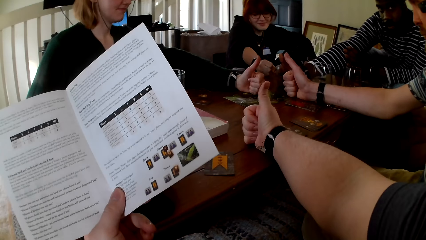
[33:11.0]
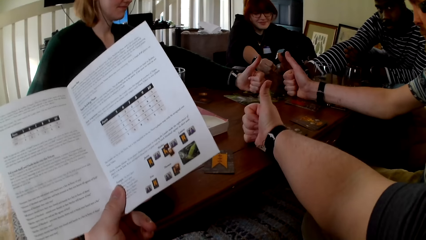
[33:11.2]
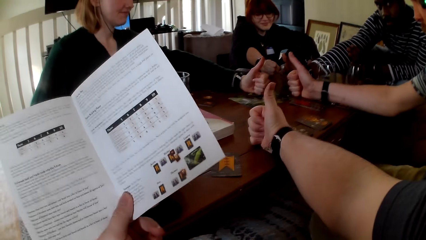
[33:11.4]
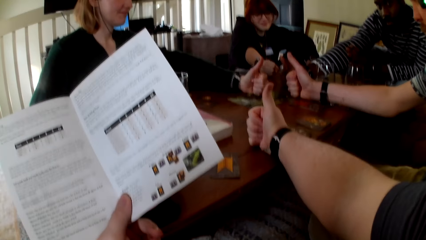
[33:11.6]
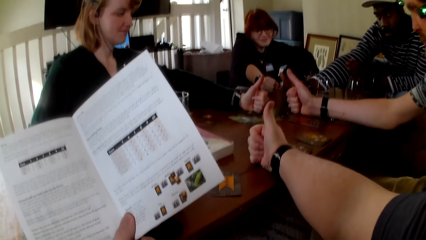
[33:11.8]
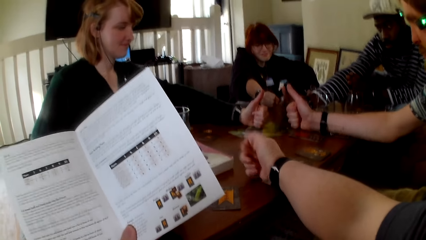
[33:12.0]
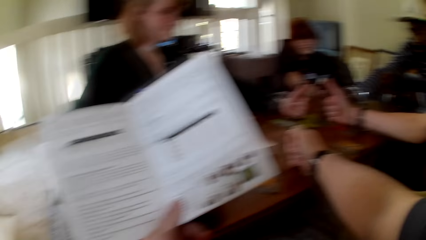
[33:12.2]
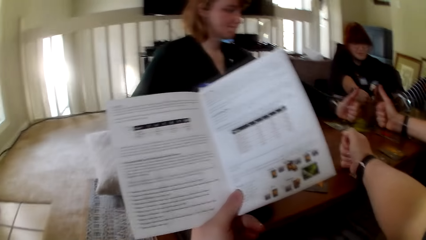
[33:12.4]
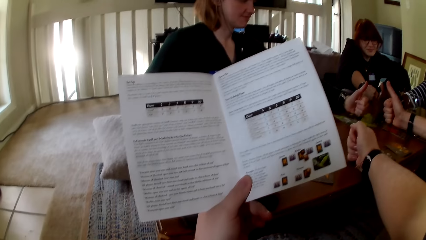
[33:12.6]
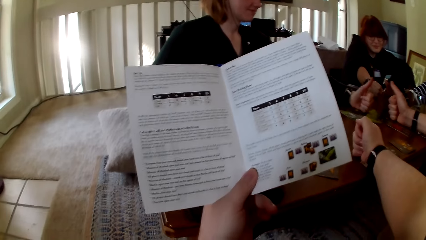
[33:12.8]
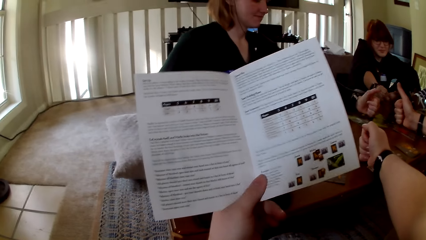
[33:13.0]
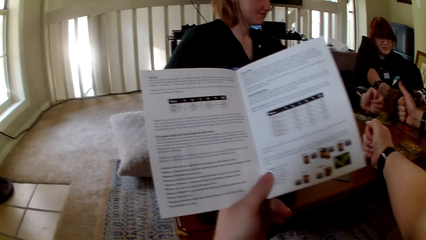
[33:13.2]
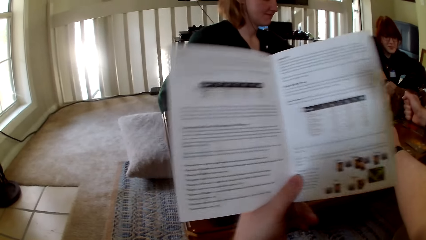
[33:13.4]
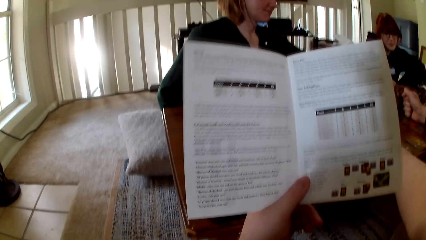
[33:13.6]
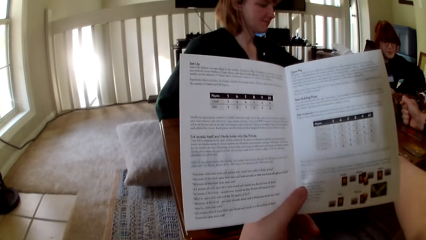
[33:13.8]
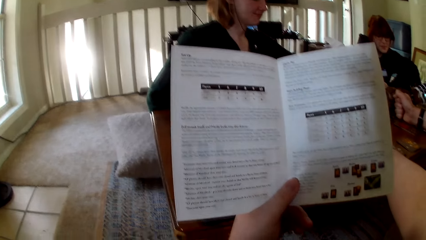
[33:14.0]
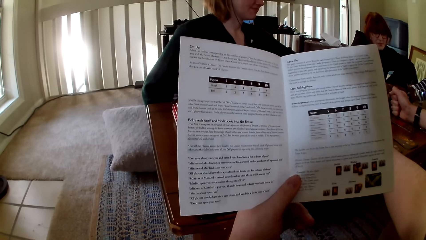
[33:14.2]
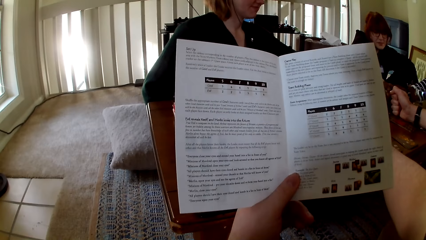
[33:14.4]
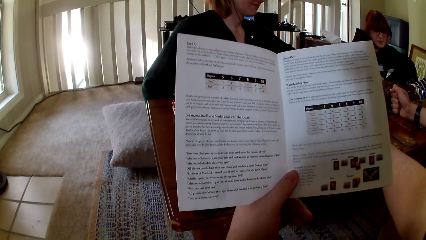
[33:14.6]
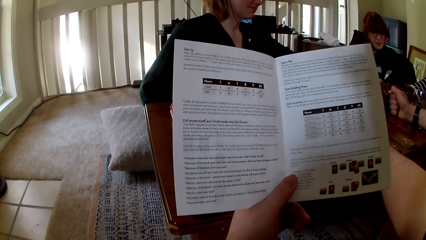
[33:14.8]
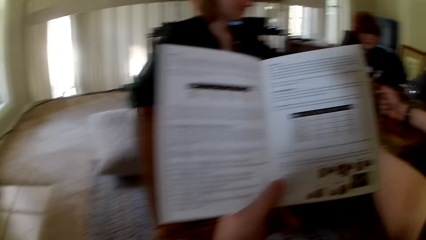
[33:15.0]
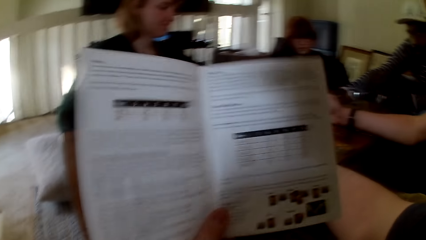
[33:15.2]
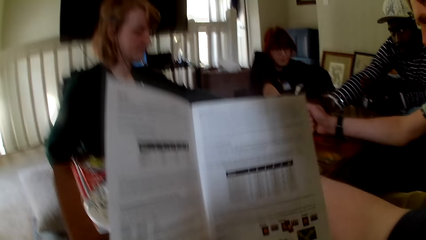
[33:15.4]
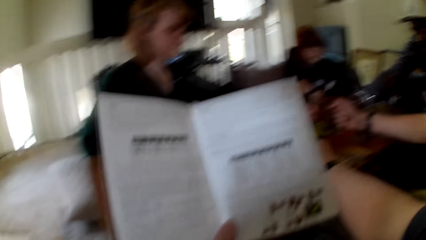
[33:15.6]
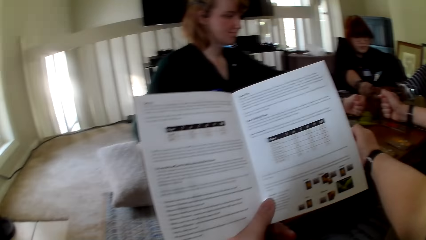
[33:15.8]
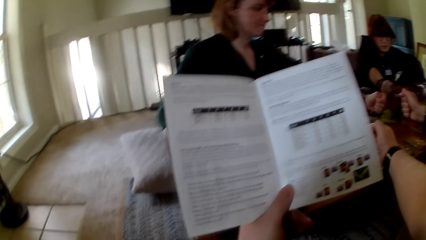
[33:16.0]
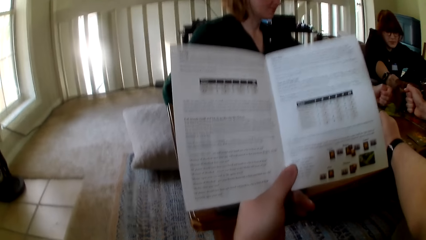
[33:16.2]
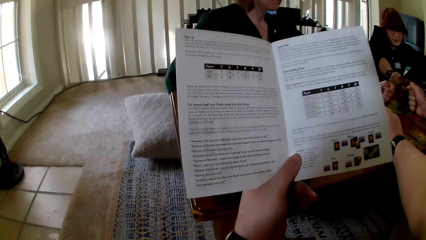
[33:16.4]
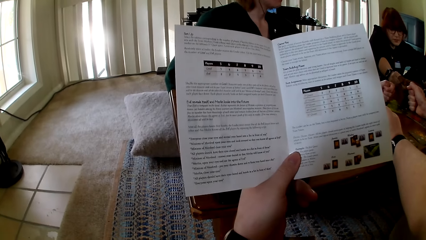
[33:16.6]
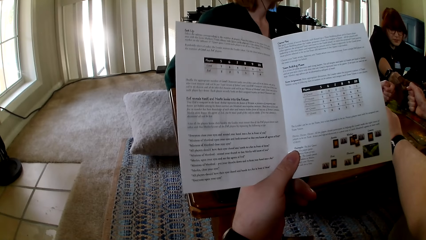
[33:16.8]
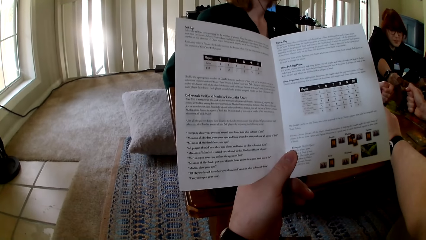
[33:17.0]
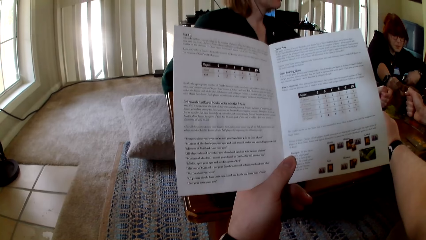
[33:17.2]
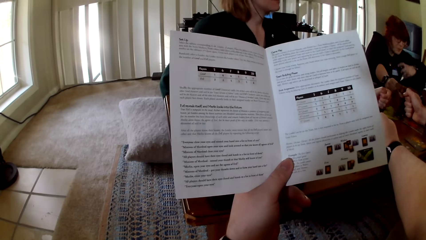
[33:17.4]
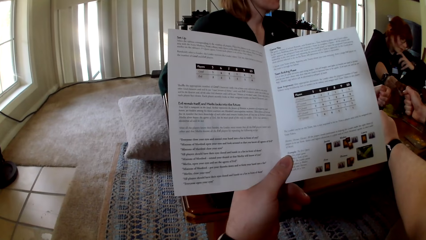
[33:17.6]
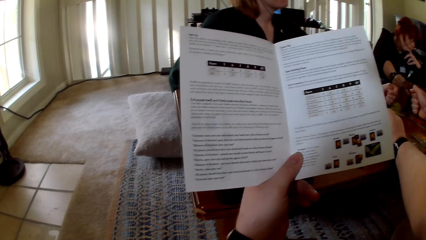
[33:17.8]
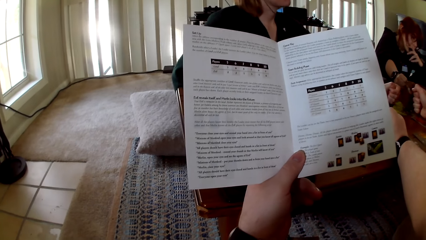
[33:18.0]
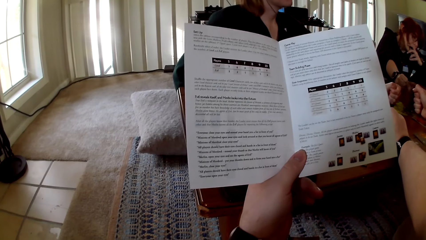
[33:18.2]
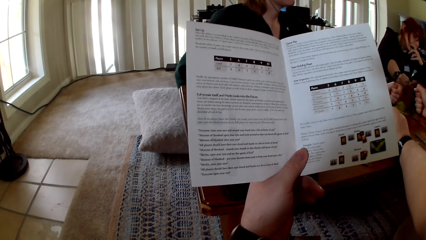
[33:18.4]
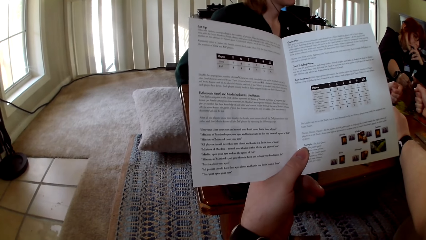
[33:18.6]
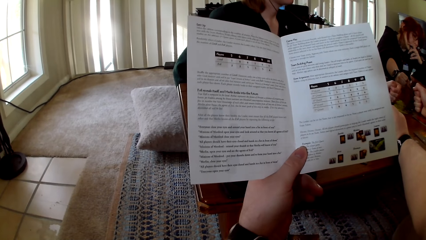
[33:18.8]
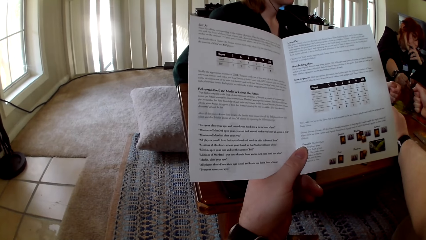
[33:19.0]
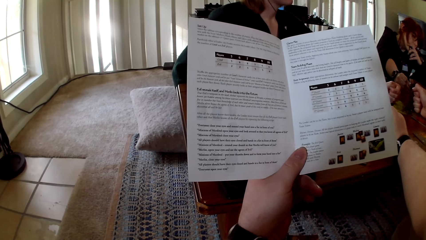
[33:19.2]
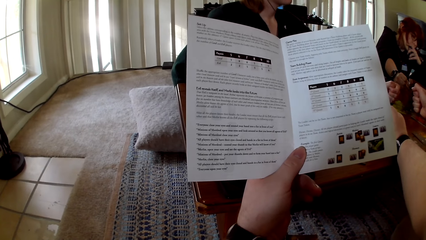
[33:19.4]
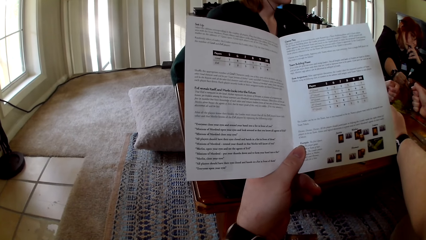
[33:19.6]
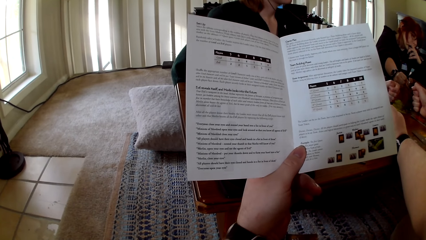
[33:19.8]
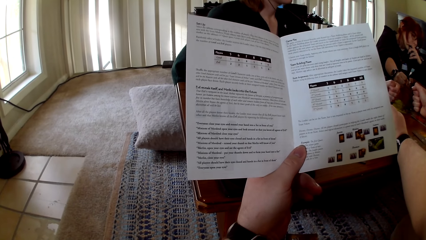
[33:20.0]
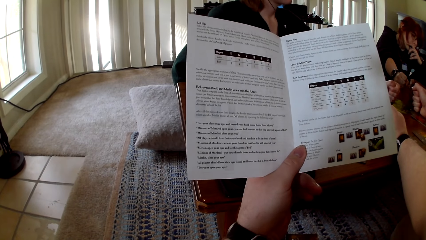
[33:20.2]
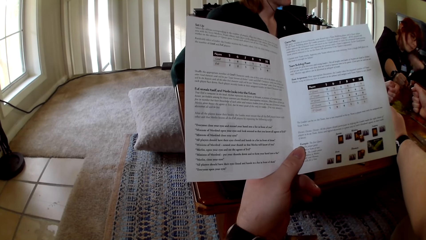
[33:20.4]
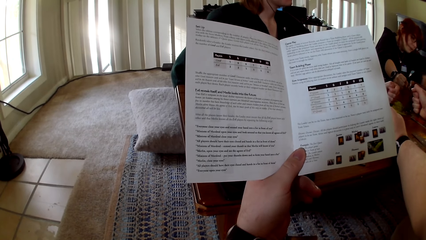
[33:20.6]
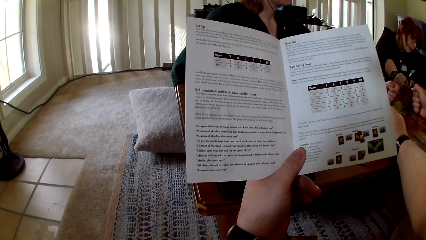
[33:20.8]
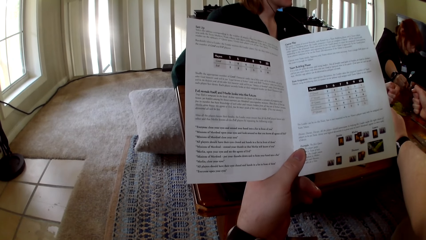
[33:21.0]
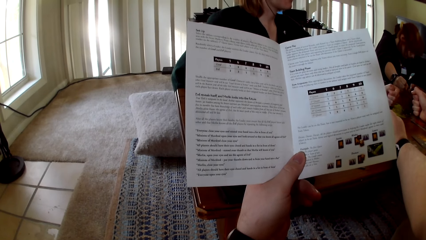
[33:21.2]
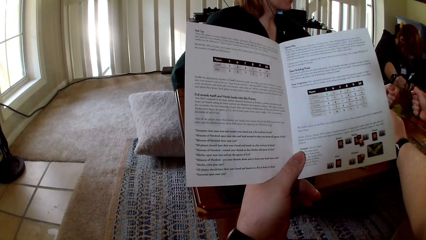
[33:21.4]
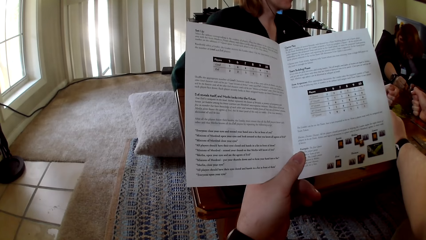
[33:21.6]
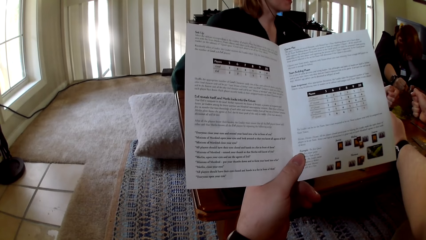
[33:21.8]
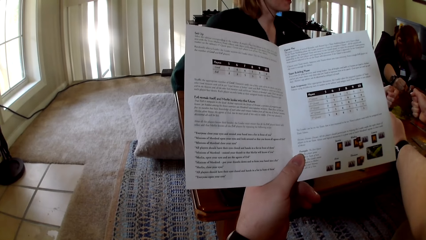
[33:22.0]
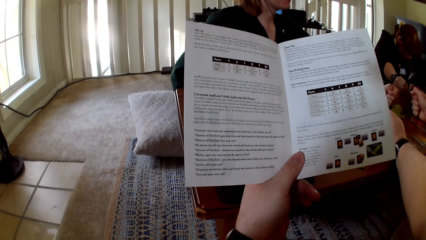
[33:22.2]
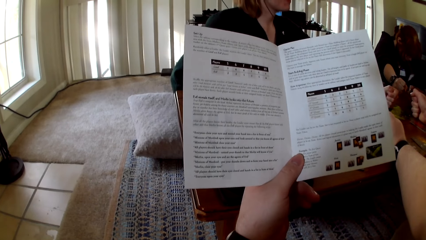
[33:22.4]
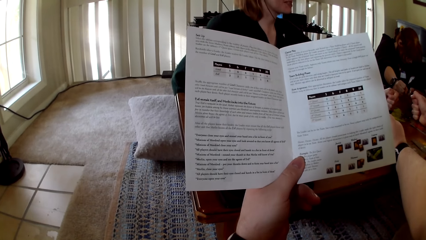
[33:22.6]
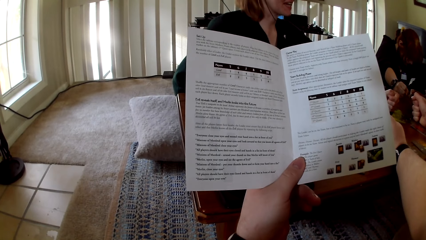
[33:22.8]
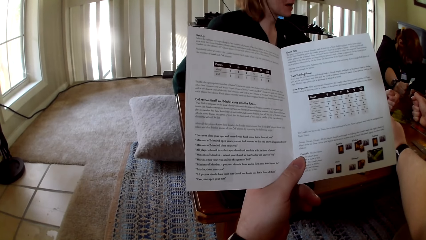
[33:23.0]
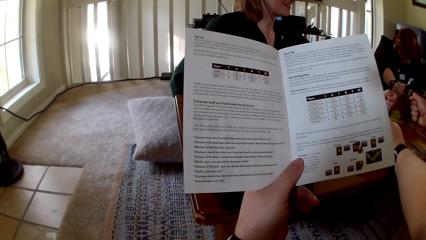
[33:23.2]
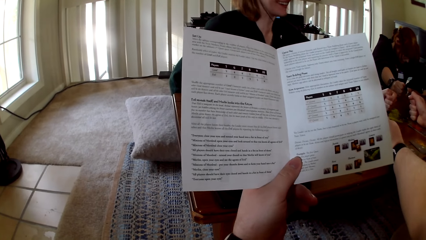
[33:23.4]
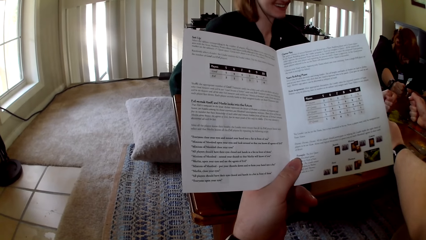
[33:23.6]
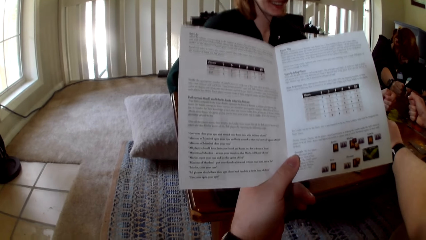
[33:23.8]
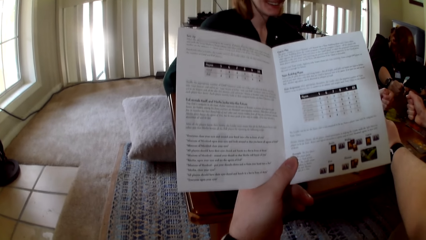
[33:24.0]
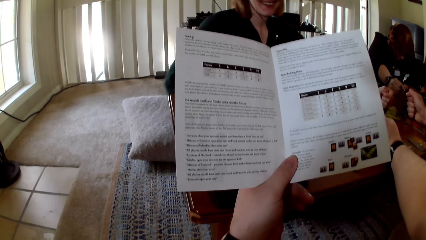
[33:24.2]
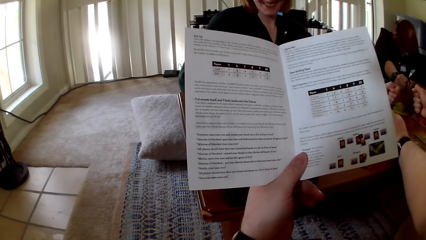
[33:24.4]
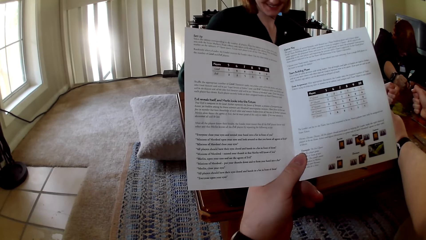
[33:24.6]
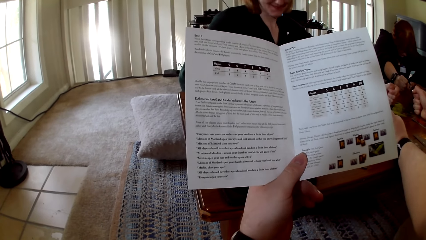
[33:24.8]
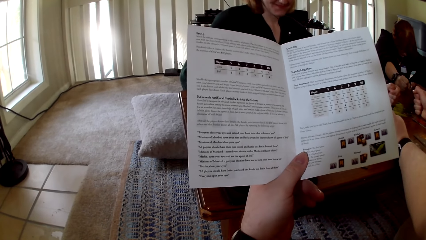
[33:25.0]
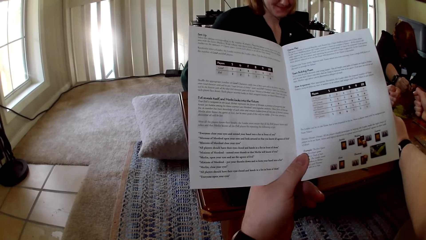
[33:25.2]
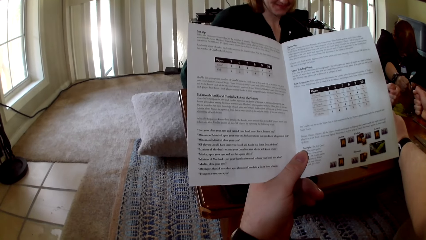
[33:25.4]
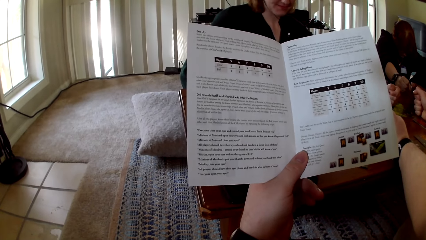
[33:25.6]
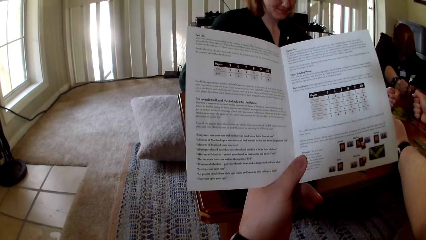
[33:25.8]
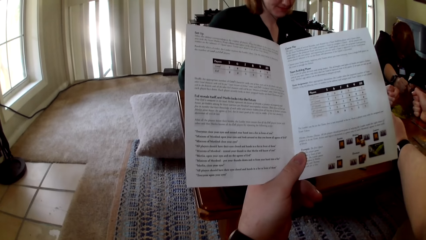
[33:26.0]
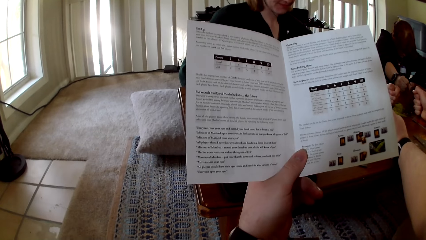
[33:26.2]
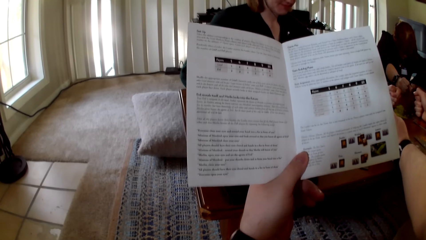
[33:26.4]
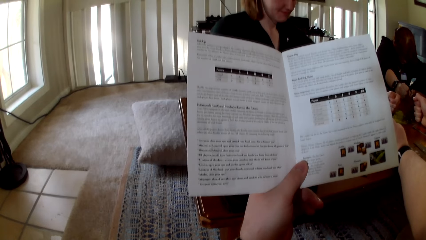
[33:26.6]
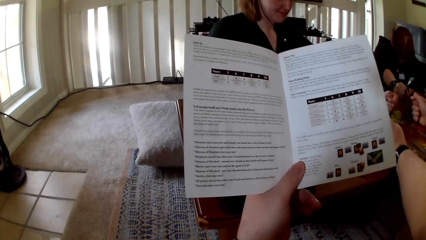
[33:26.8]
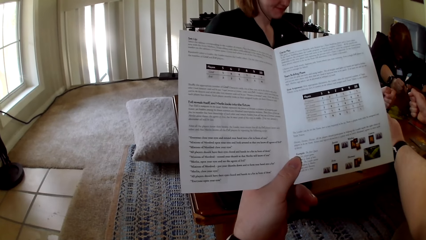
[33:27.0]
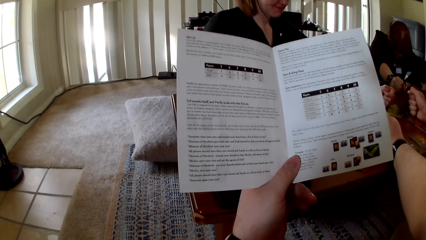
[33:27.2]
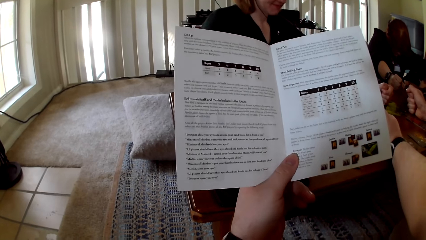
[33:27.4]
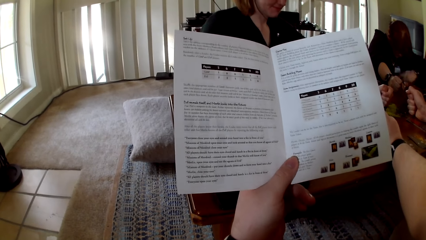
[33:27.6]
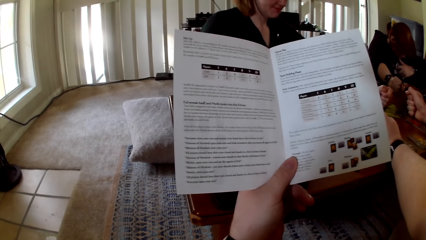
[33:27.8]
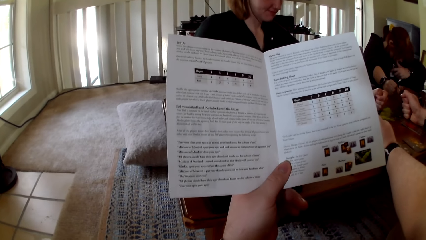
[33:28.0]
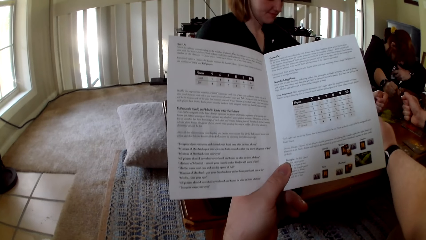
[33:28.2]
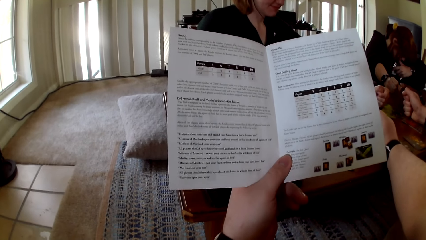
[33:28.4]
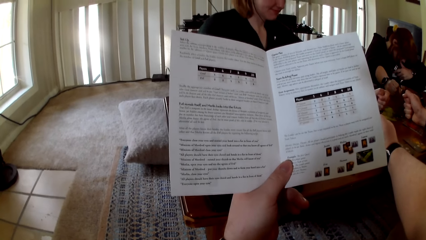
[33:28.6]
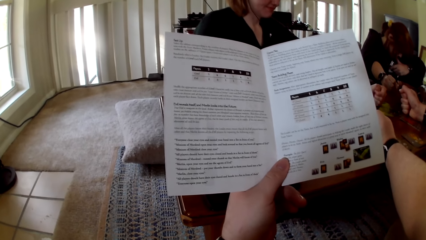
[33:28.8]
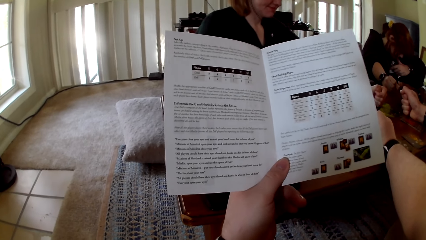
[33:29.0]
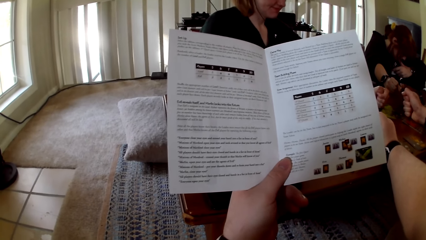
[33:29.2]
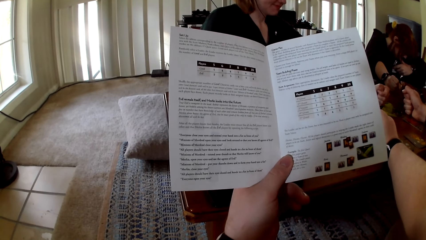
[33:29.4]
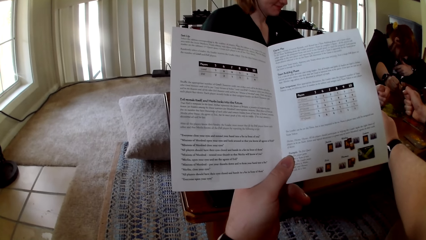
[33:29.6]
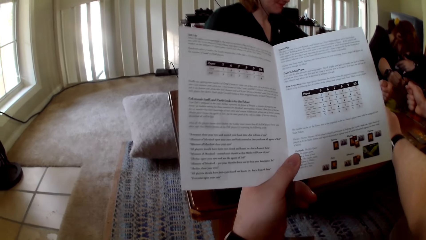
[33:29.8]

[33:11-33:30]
The camera wearer raises a hand up. They touch a book. A woman smokes a vape. The camera wearer reads a pamphlet.
